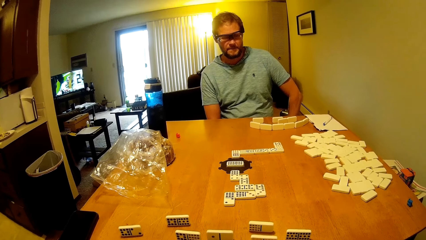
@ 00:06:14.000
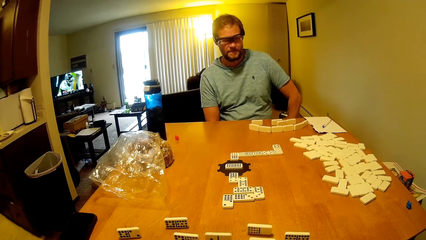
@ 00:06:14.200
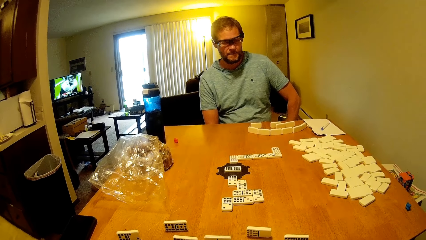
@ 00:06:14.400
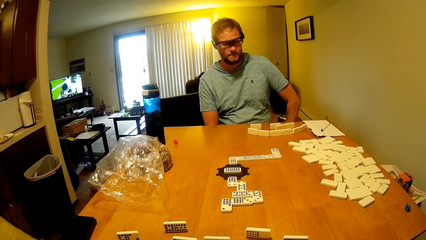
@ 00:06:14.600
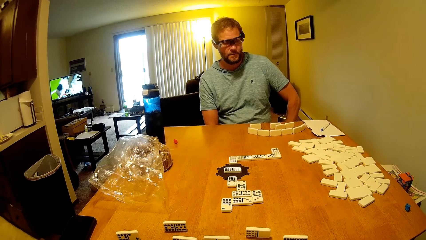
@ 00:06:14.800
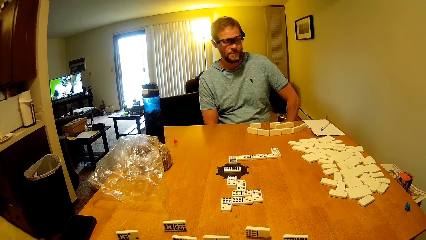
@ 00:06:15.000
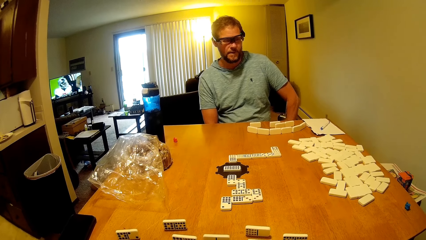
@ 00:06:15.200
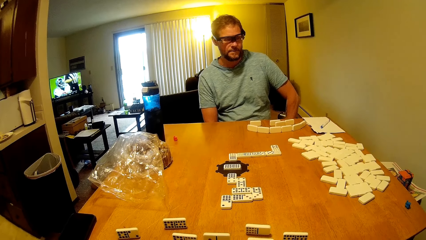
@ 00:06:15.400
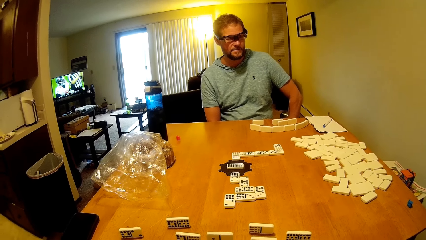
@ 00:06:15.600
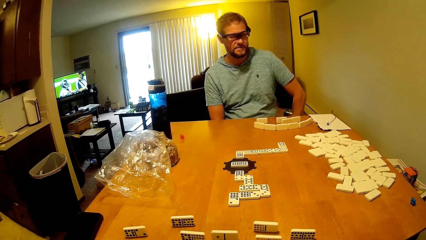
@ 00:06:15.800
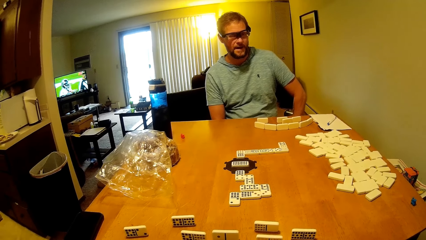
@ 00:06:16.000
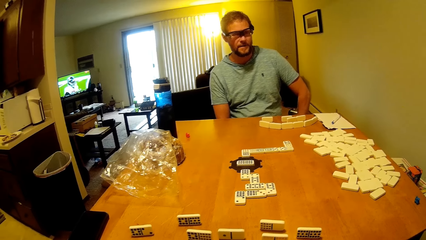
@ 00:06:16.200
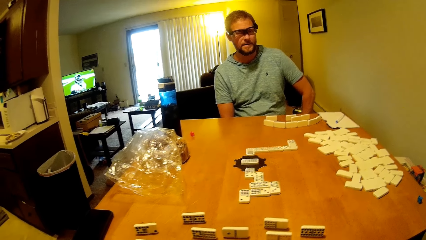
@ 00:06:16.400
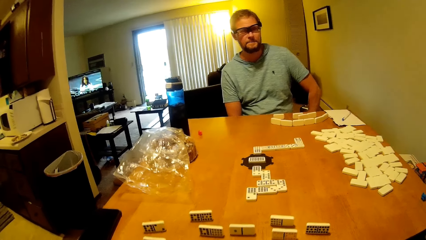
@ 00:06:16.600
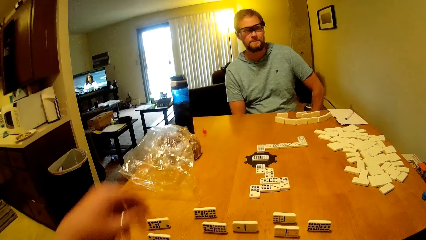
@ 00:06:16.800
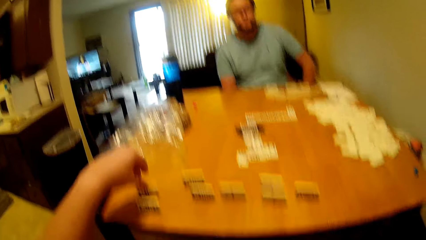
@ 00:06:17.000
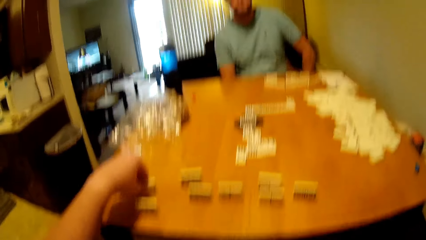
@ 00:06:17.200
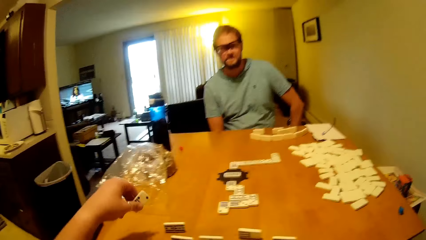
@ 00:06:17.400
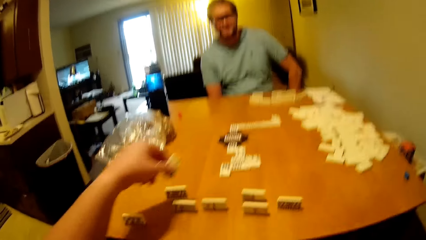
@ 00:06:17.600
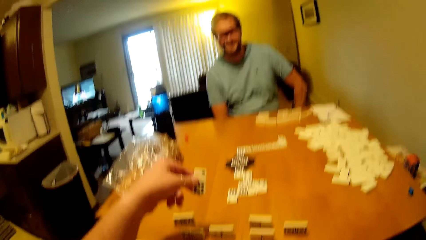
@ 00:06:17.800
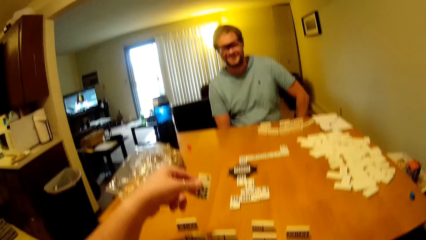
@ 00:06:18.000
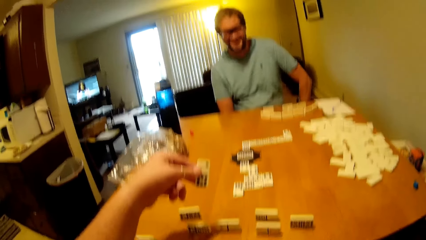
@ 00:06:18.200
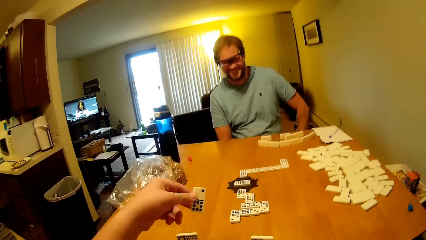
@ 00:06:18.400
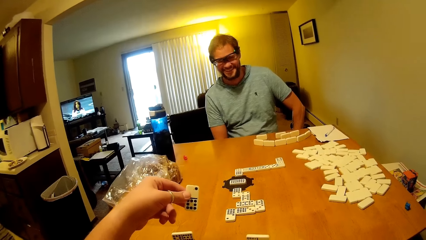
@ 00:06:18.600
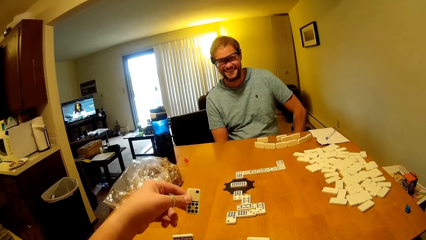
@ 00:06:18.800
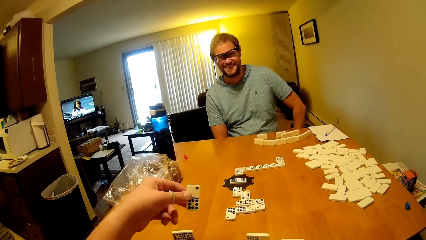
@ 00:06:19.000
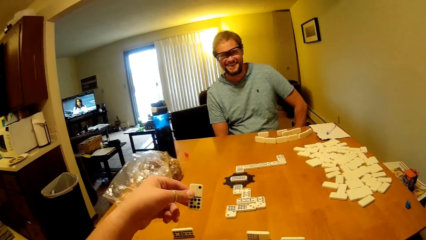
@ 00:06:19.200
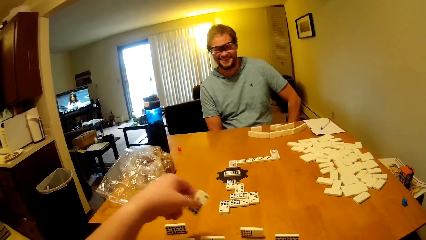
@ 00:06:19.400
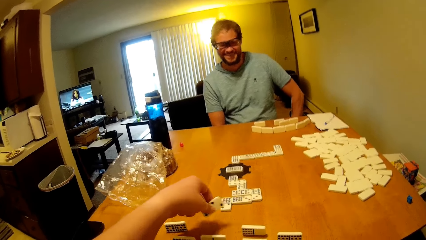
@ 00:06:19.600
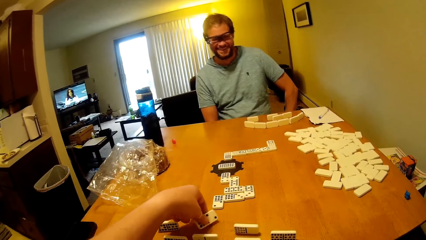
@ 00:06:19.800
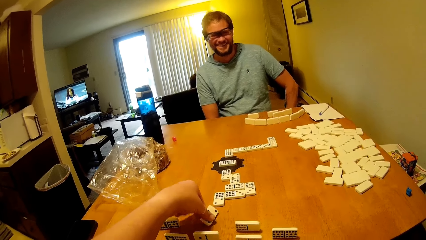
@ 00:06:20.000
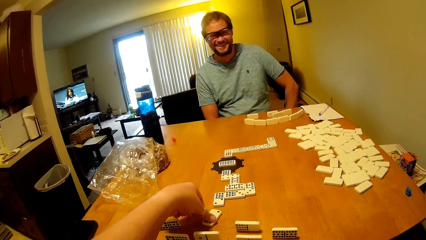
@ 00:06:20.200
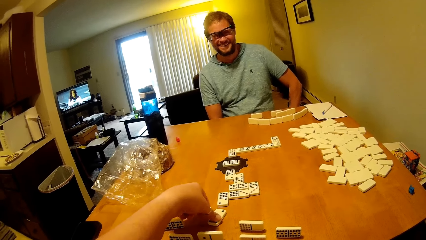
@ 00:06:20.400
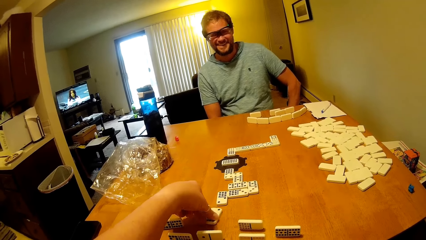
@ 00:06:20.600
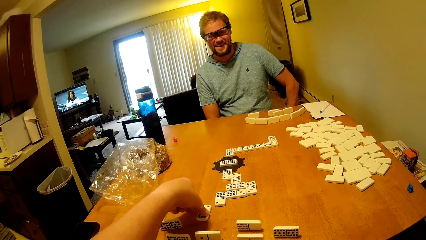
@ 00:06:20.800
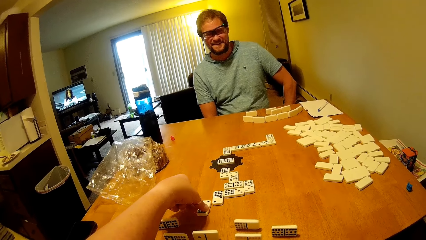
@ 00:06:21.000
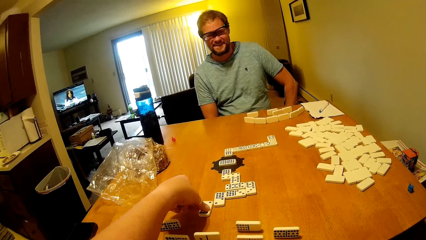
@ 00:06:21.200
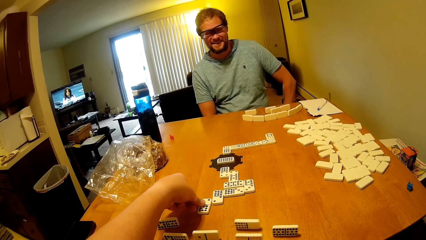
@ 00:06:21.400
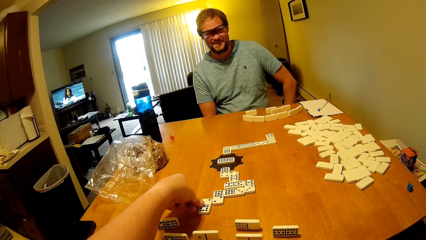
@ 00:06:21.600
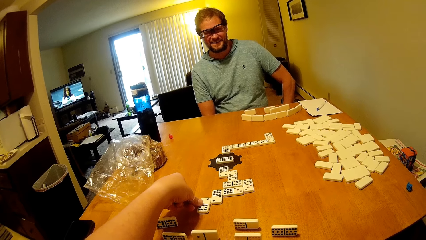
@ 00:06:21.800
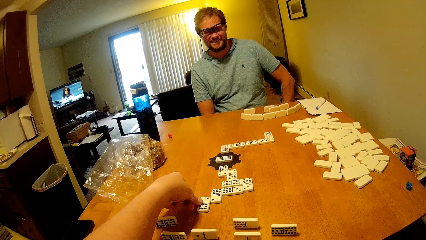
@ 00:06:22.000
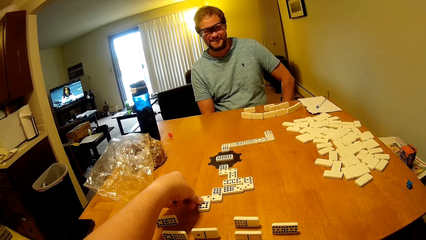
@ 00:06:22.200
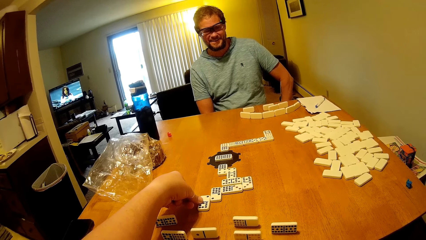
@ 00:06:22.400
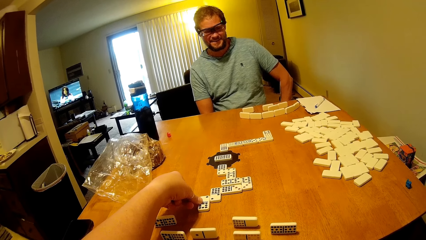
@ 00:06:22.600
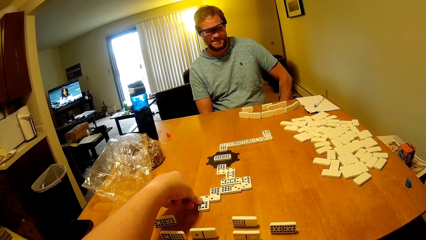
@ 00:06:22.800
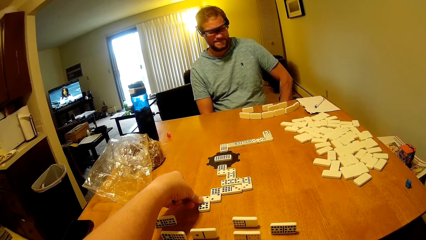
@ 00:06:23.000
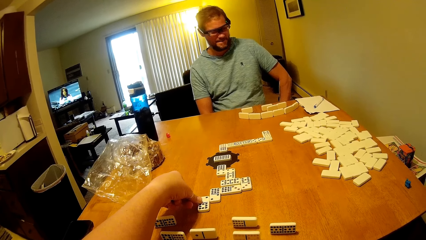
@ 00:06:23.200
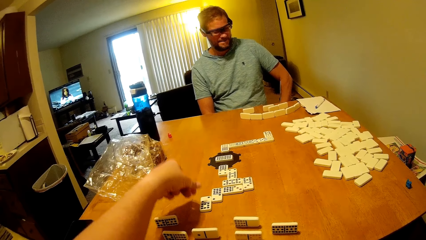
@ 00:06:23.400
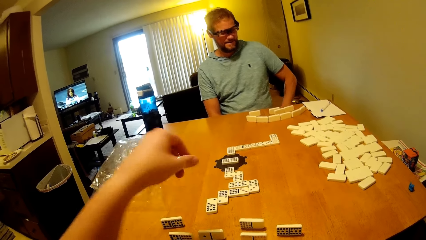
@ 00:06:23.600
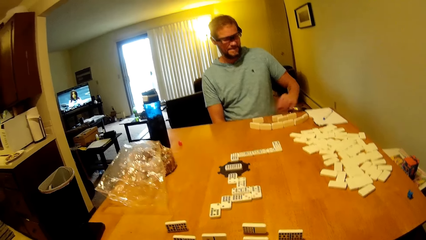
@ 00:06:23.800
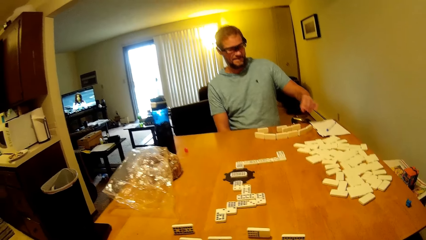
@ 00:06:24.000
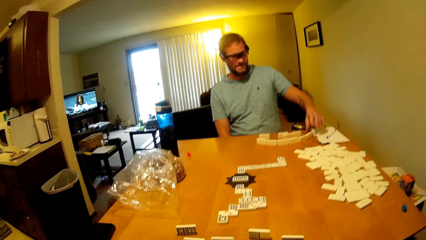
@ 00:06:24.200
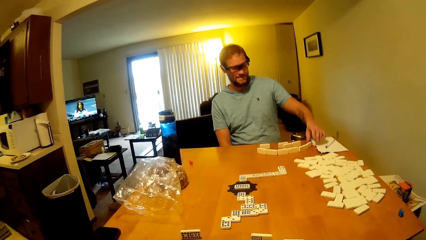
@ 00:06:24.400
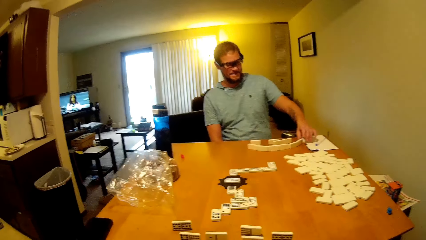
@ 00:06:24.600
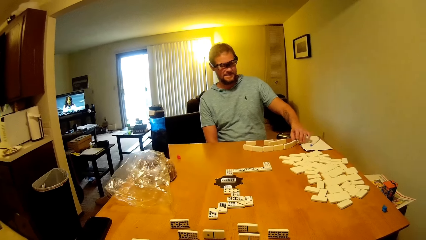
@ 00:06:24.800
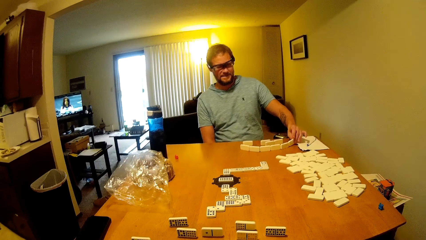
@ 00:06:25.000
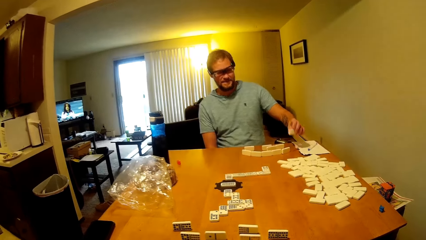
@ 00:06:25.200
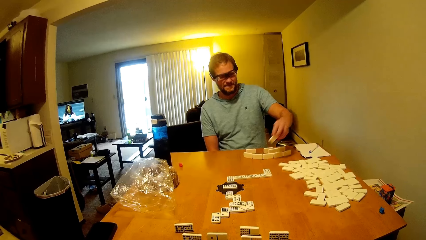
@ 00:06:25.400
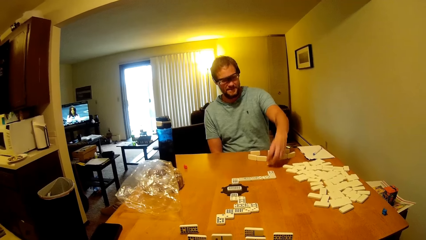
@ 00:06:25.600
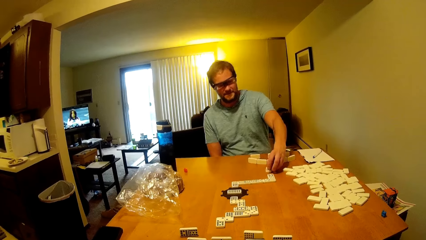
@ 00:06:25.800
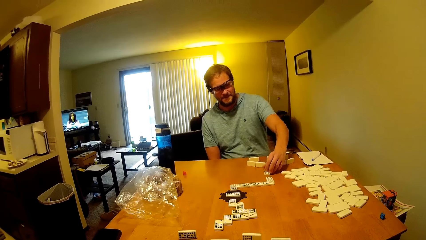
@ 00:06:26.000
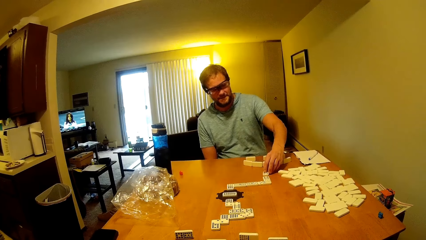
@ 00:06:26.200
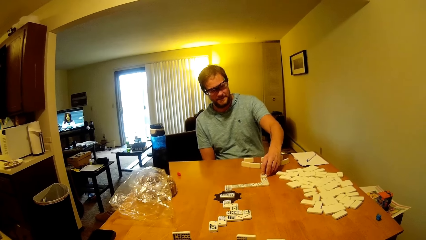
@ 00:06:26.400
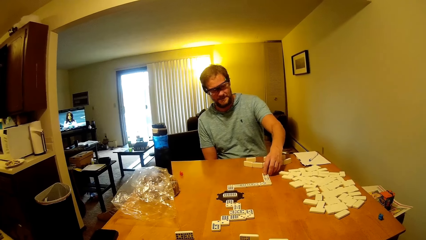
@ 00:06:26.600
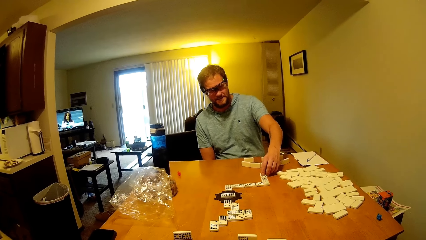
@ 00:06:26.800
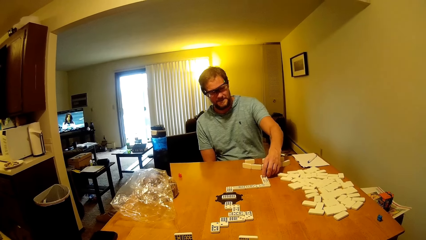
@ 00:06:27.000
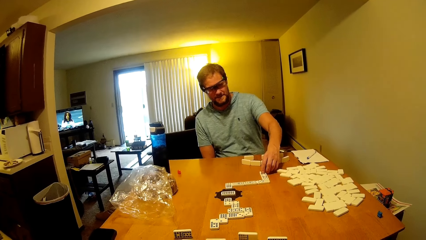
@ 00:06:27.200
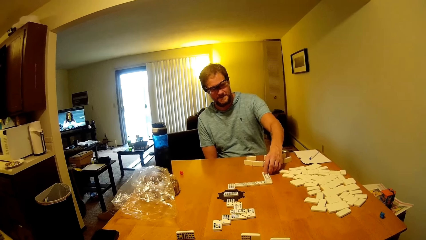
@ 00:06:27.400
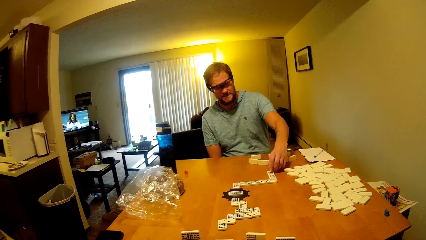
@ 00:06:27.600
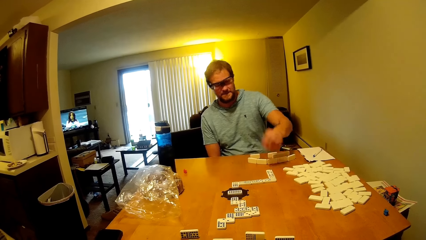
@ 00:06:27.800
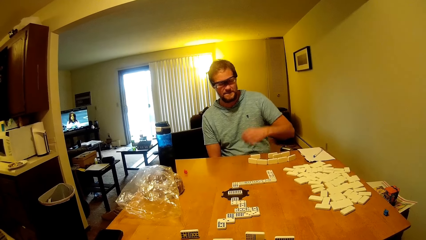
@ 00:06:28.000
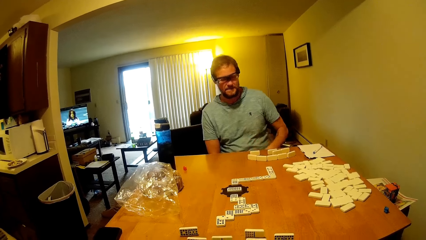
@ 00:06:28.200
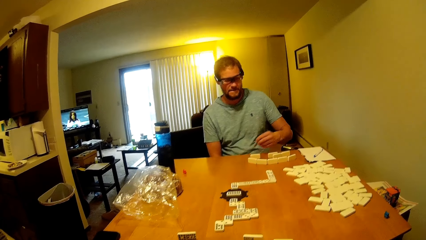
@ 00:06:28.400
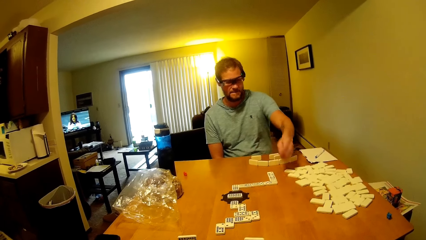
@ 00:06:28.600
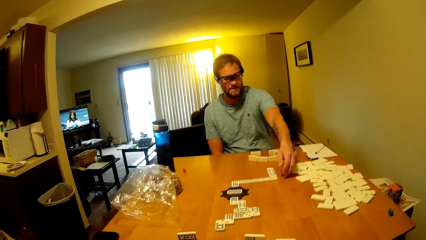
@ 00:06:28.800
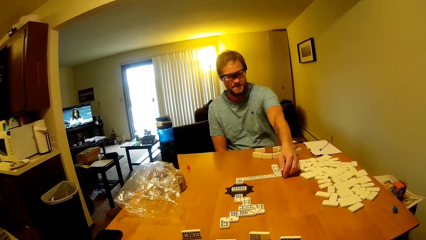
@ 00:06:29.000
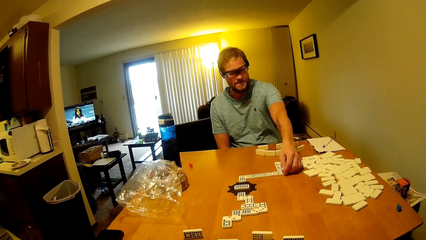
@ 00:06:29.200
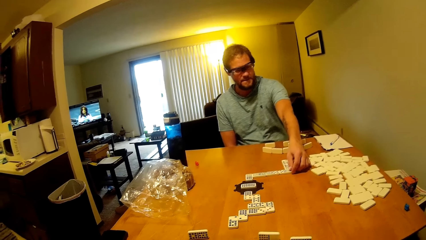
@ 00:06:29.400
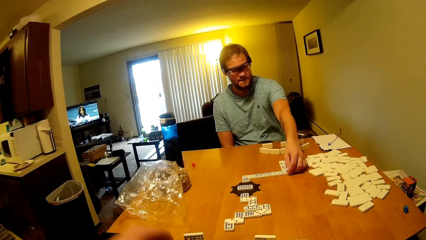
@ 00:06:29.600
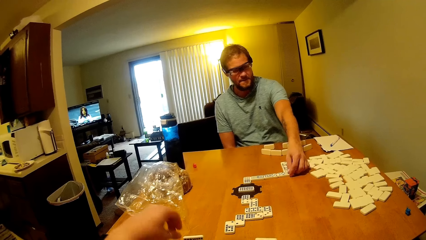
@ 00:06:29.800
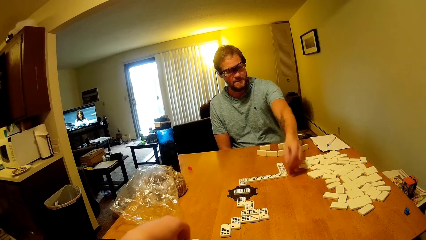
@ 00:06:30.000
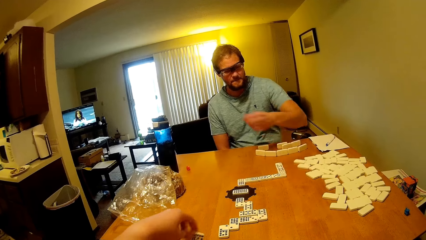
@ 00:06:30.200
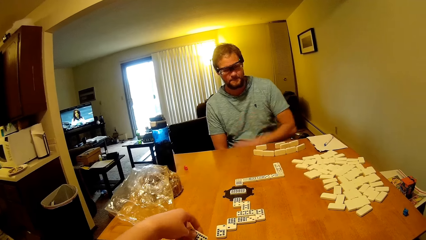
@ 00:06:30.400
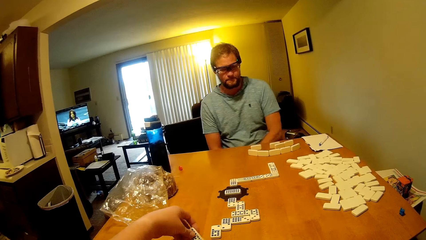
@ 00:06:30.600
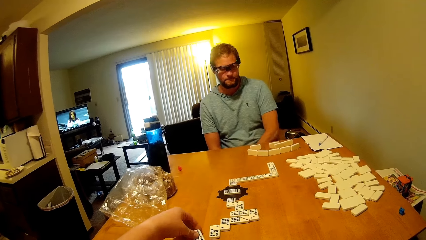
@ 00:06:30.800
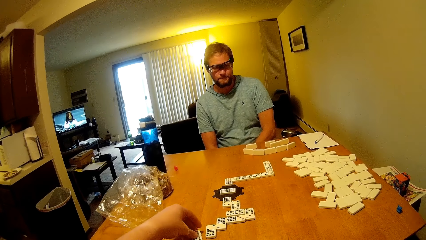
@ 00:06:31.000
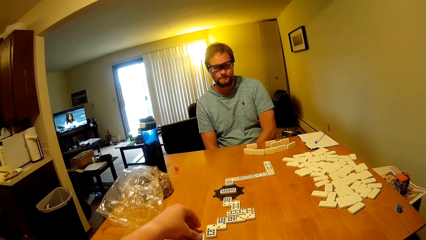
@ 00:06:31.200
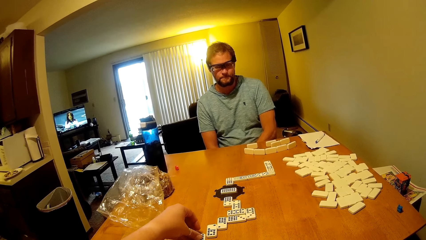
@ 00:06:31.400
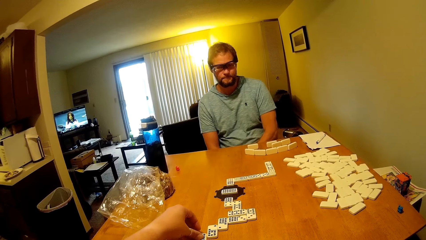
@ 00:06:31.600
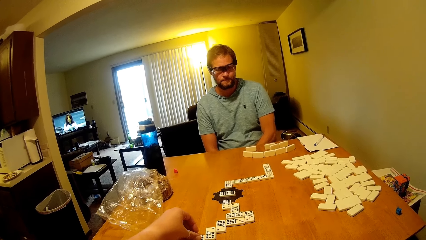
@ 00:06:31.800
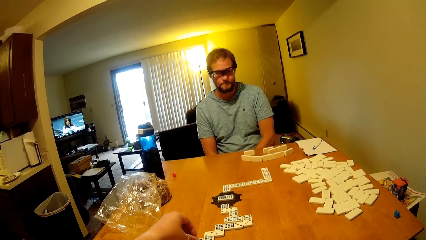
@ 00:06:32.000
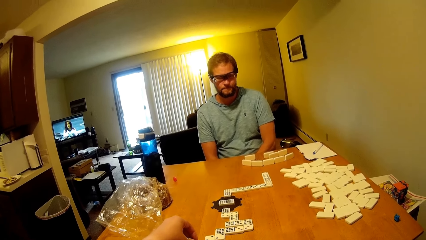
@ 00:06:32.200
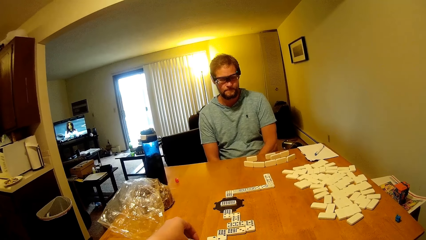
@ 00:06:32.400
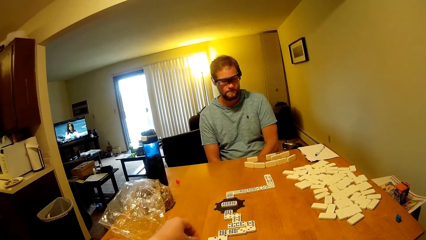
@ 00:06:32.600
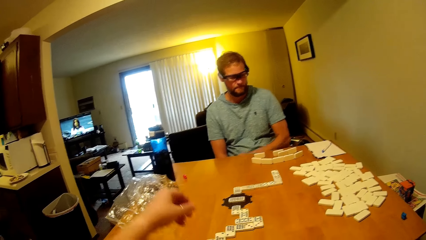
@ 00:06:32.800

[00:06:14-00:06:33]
A man talks to the camera wearer. The camera wearer looks at the dominoes game. They pick up the domino on the table, talk to the man, look at the domino, and put the domino on the table. They talk to the man. The man picks up the domino on the table and puts the domino or bottle on the table. The camera wearer looks at the dominoes game. The man touches the domino on the table. The camera wearer looks at the dominoes game, picks up the domino on the table, and puts the domino on the table.
